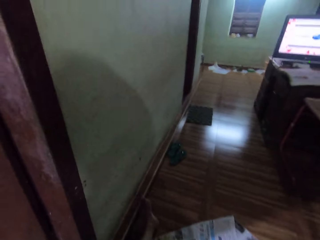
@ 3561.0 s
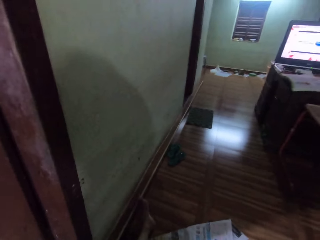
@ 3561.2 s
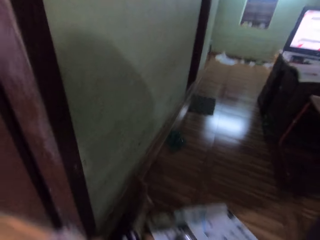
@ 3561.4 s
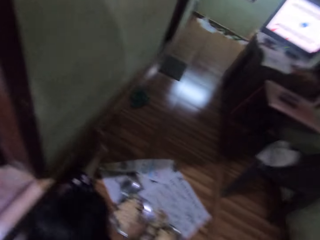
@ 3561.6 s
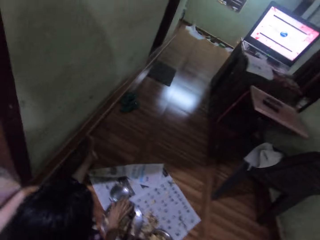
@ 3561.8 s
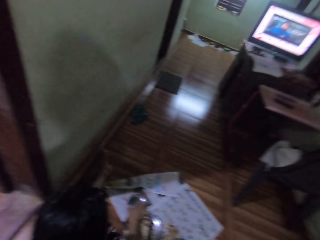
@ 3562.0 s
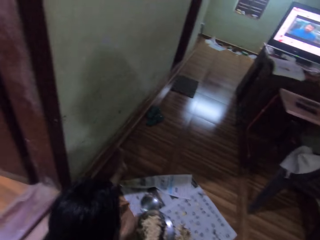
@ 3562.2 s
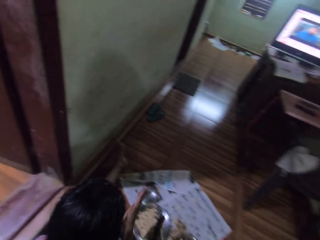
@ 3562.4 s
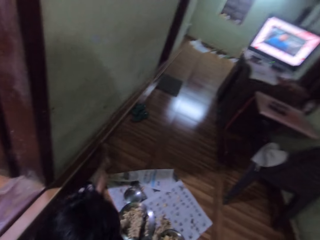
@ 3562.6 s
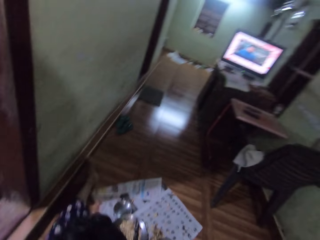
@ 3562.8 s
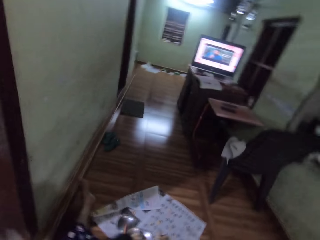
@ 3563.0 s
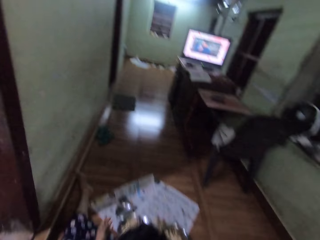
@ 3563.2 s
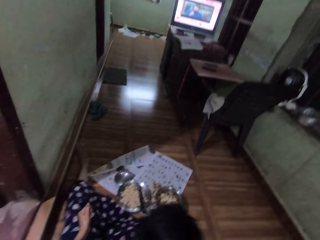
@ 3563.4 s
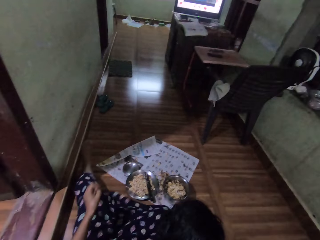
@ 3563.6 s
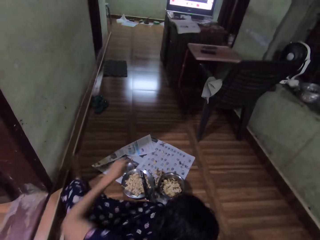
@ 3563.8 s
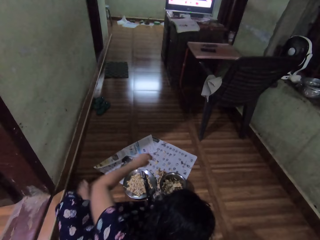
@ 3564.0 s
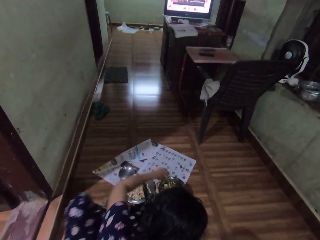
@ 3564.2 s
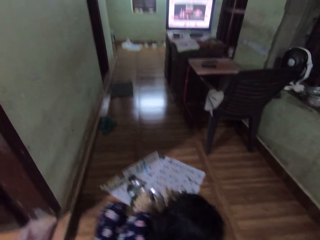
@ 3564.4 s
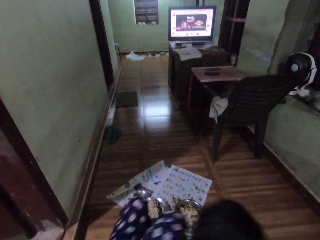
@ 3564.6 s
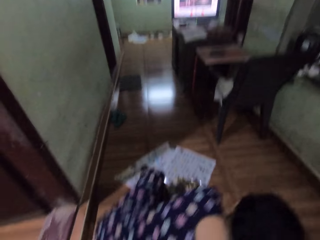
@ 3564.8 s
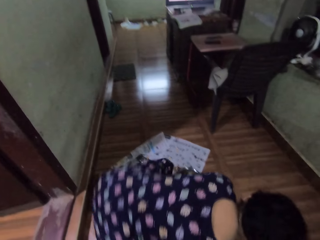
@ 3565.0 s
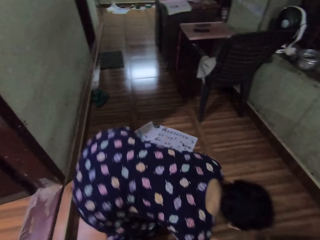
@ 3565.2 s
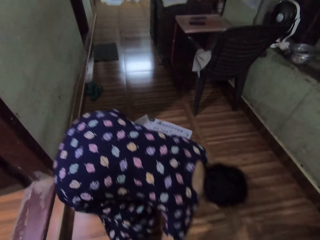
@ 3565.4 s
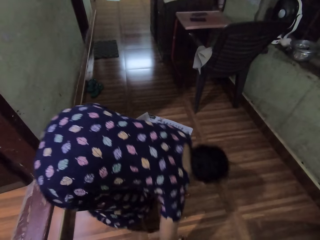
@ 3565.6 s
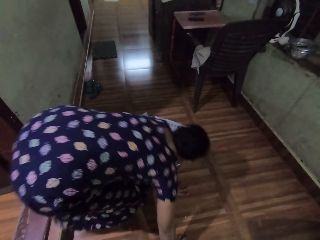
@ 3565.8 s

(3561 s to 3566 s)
The camera wearer looks at an entrance. They watch a television. They wipe hands. They stand up from the floor.
